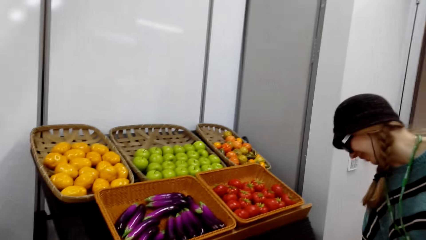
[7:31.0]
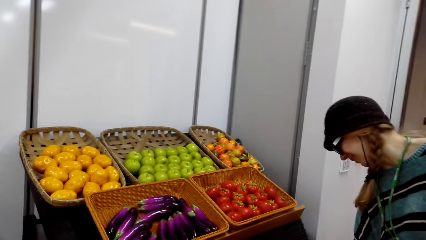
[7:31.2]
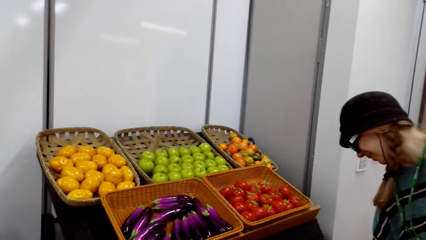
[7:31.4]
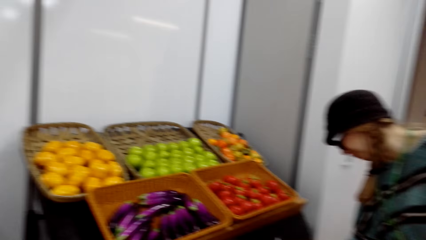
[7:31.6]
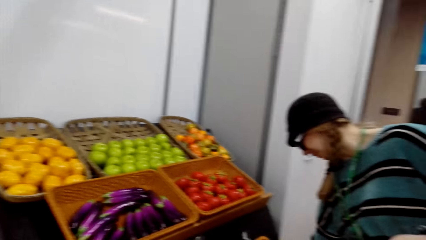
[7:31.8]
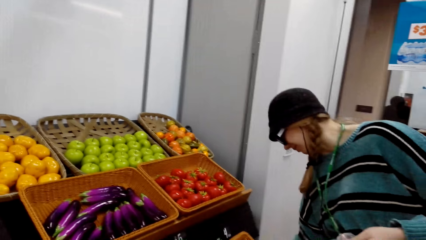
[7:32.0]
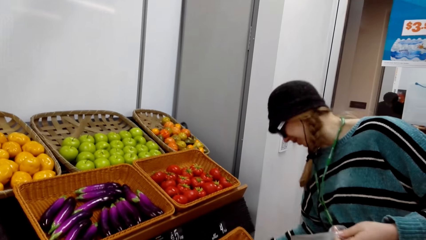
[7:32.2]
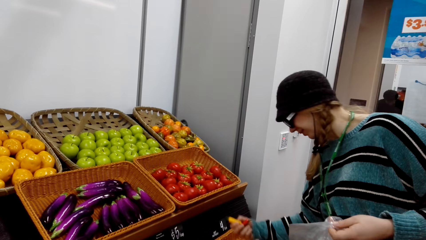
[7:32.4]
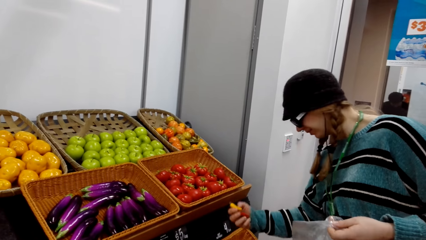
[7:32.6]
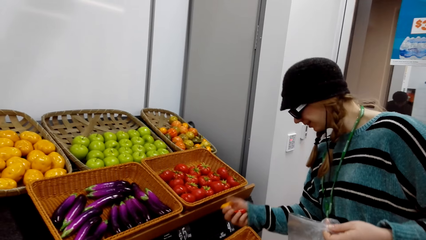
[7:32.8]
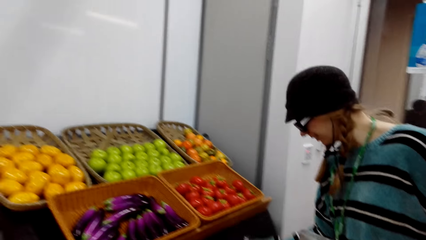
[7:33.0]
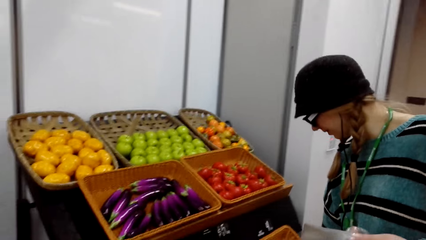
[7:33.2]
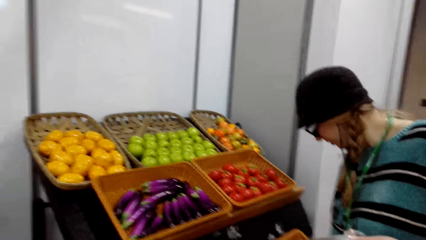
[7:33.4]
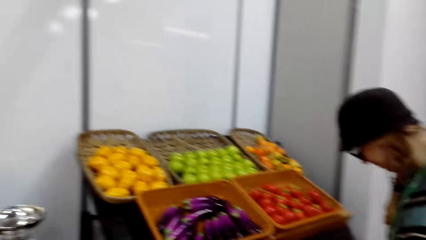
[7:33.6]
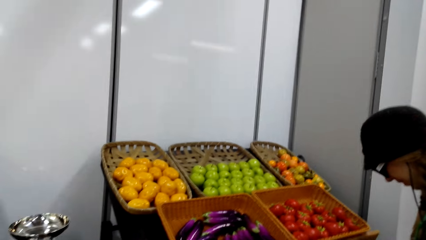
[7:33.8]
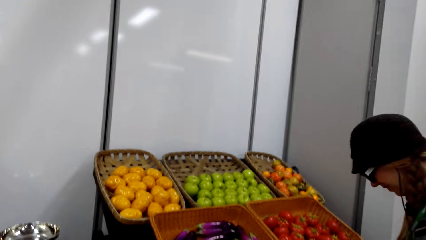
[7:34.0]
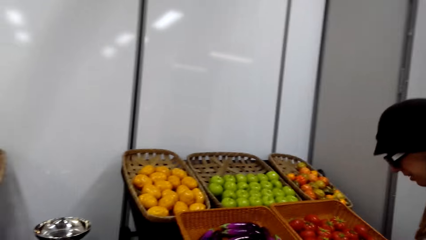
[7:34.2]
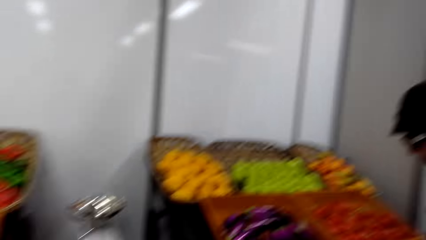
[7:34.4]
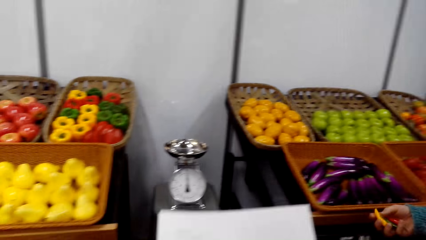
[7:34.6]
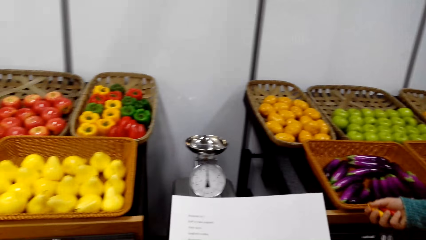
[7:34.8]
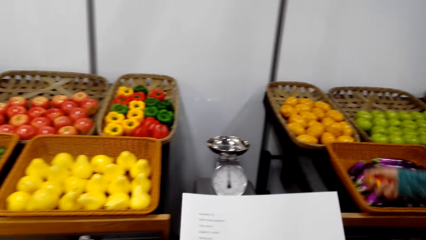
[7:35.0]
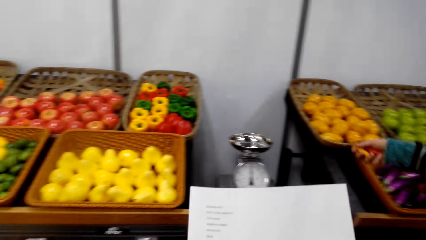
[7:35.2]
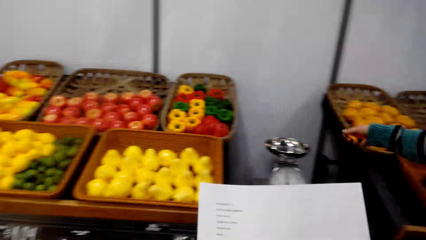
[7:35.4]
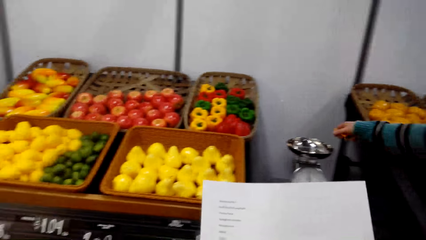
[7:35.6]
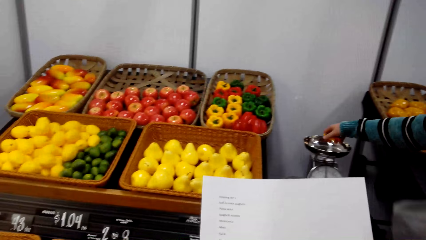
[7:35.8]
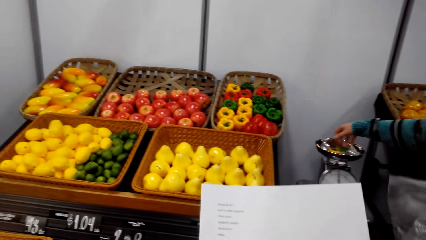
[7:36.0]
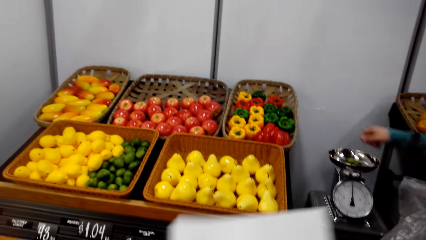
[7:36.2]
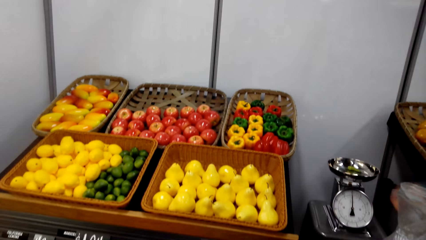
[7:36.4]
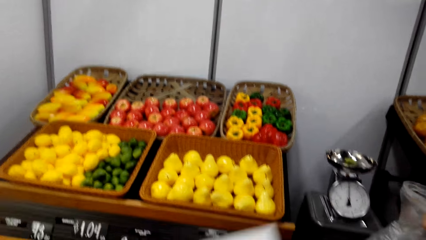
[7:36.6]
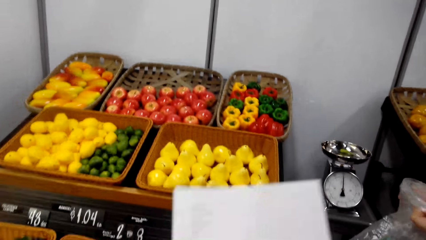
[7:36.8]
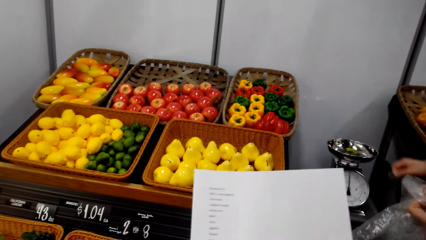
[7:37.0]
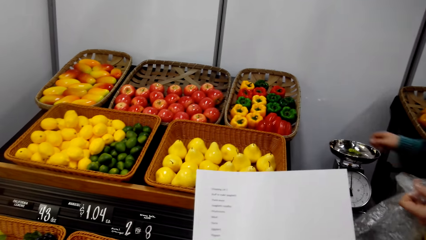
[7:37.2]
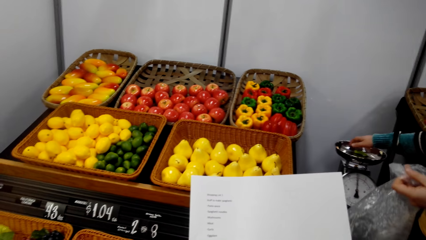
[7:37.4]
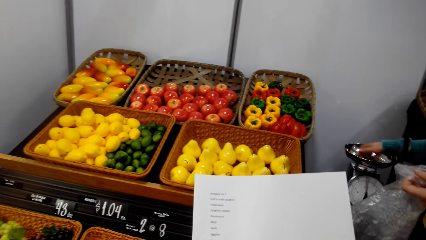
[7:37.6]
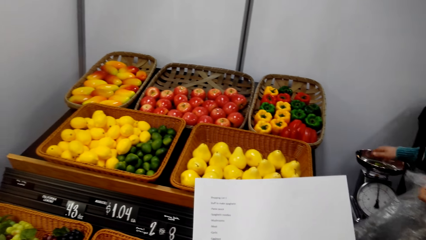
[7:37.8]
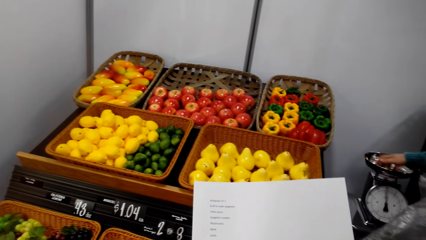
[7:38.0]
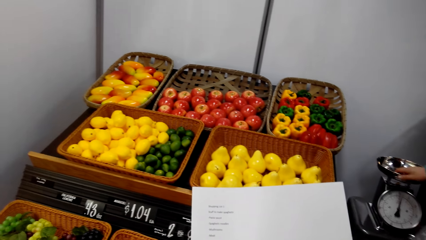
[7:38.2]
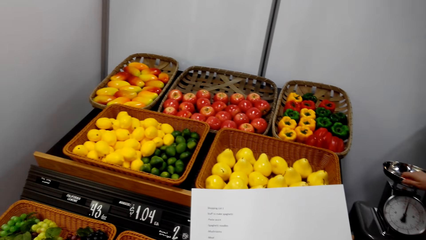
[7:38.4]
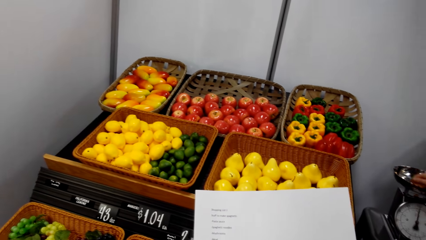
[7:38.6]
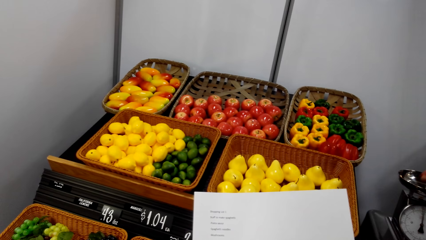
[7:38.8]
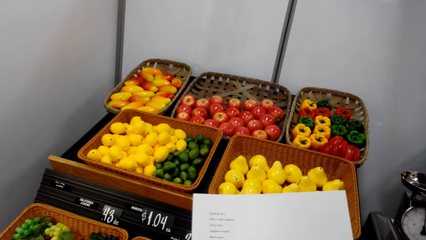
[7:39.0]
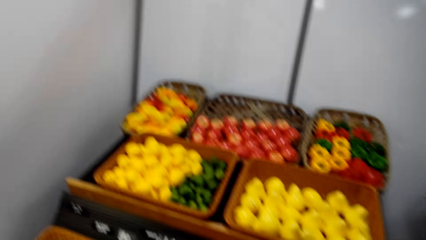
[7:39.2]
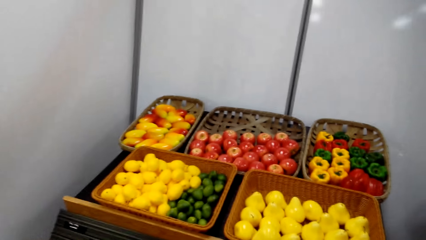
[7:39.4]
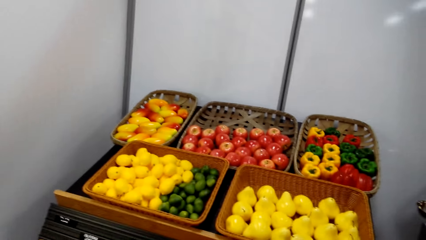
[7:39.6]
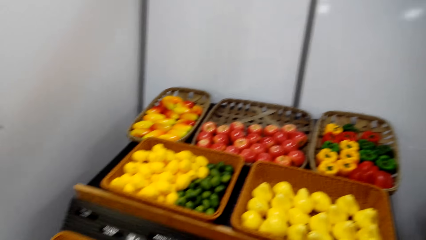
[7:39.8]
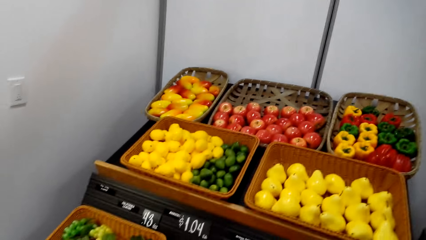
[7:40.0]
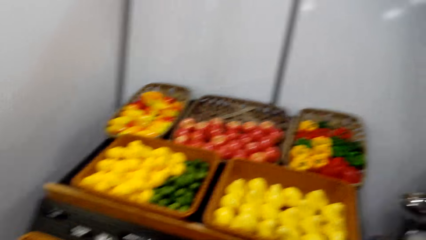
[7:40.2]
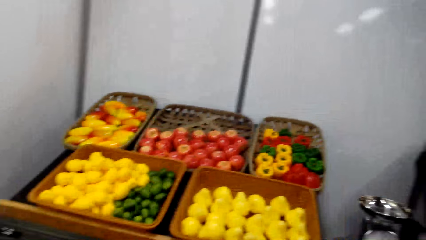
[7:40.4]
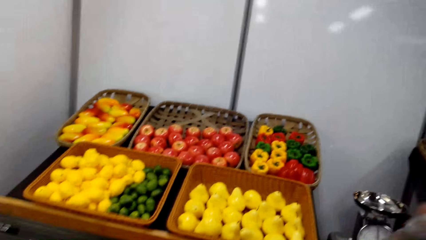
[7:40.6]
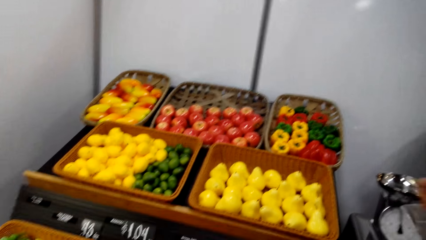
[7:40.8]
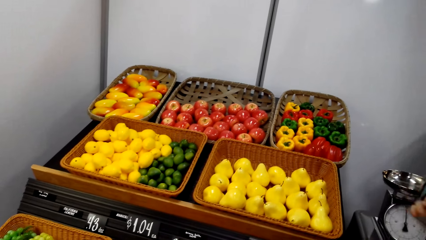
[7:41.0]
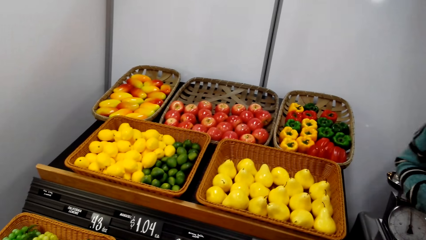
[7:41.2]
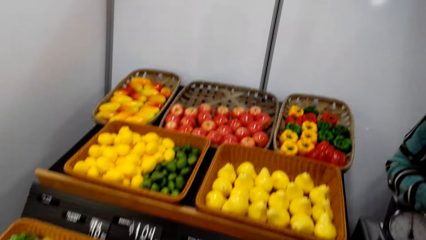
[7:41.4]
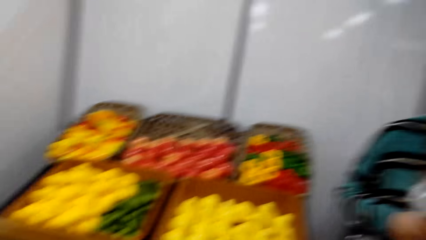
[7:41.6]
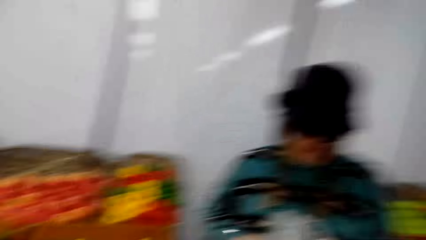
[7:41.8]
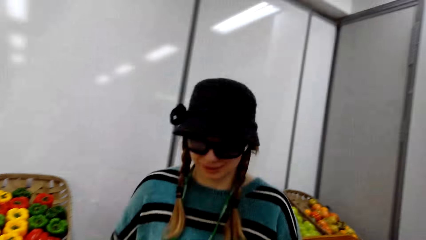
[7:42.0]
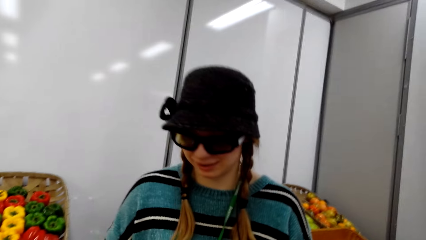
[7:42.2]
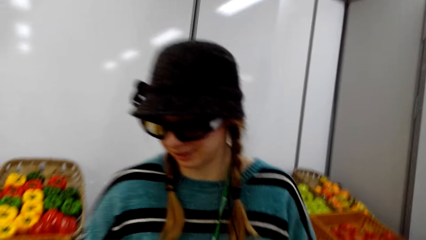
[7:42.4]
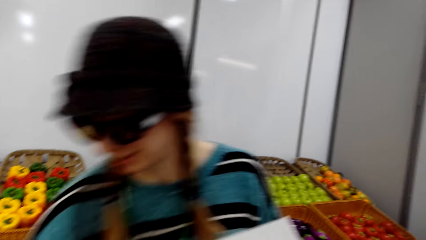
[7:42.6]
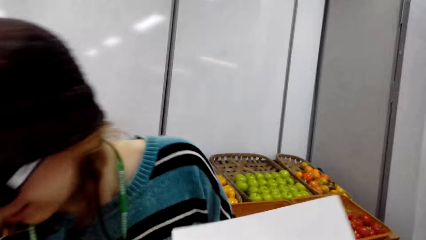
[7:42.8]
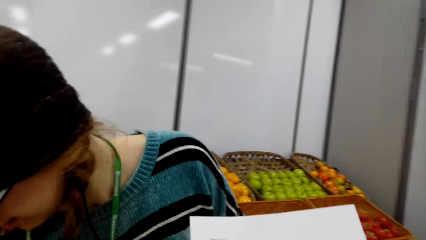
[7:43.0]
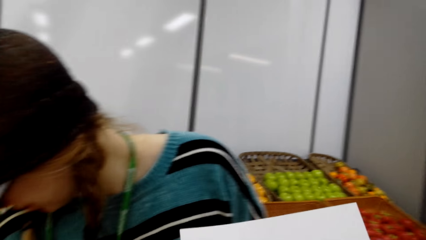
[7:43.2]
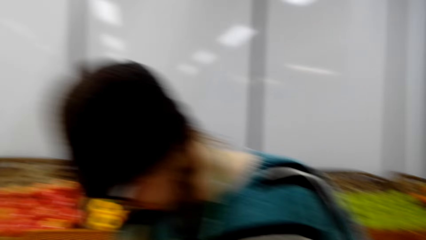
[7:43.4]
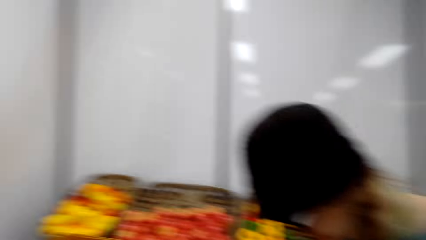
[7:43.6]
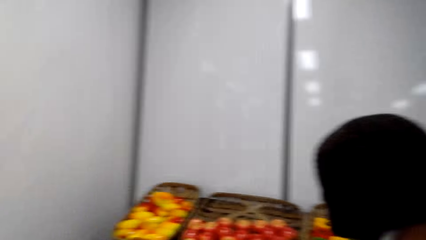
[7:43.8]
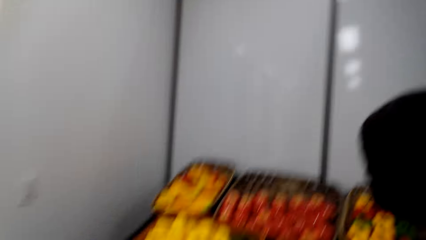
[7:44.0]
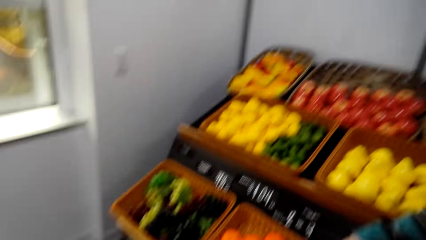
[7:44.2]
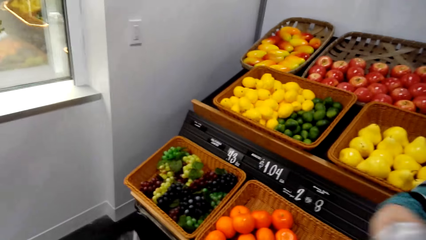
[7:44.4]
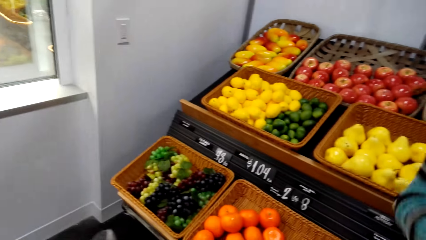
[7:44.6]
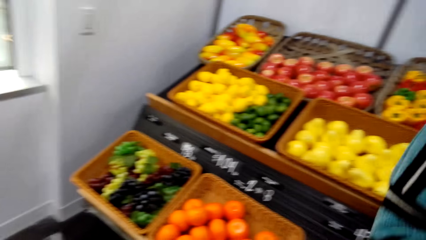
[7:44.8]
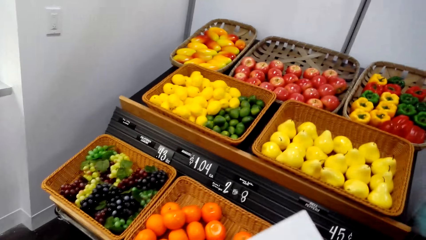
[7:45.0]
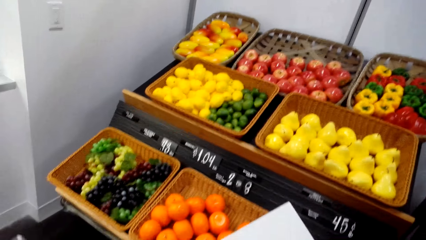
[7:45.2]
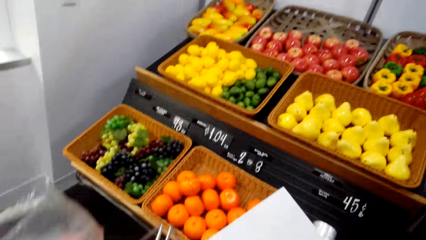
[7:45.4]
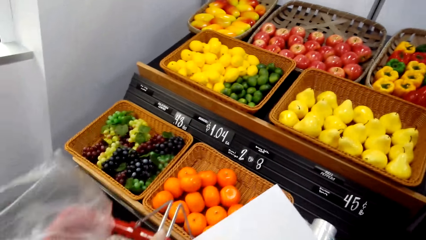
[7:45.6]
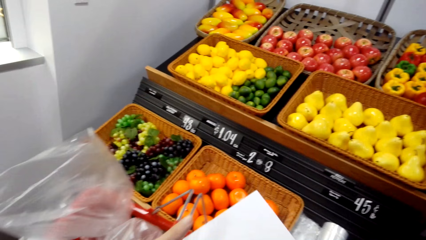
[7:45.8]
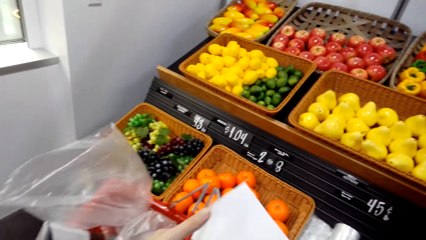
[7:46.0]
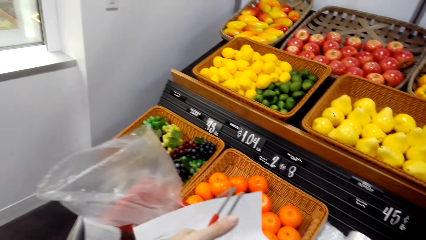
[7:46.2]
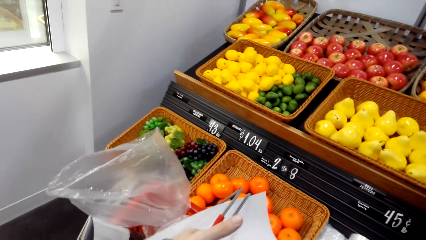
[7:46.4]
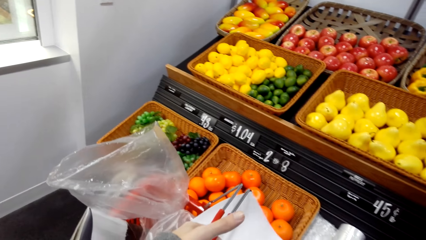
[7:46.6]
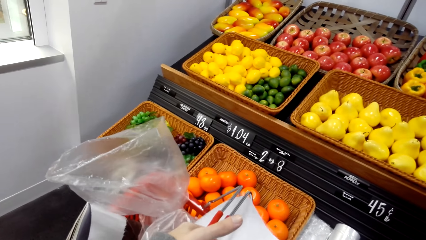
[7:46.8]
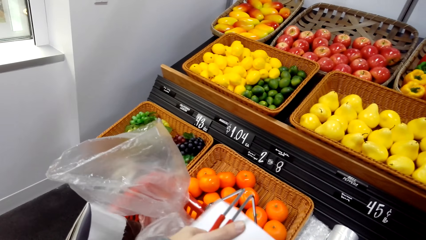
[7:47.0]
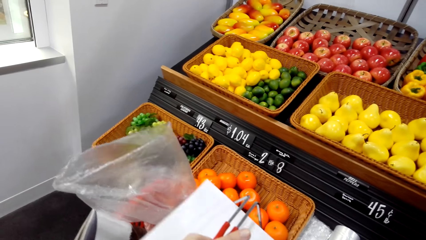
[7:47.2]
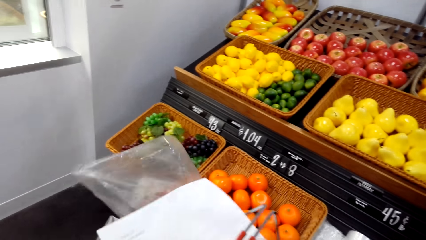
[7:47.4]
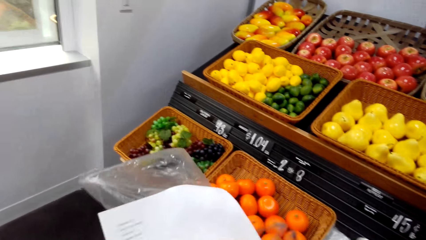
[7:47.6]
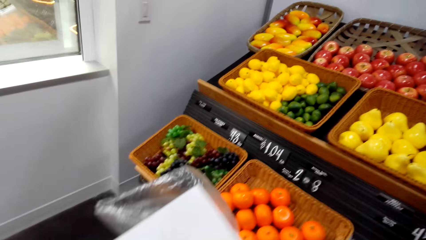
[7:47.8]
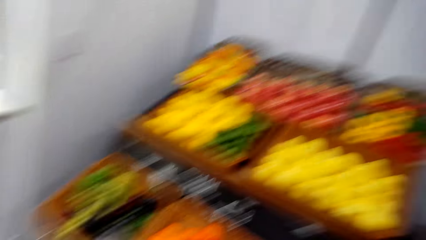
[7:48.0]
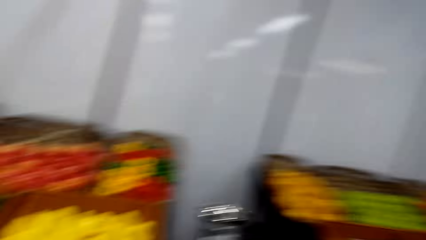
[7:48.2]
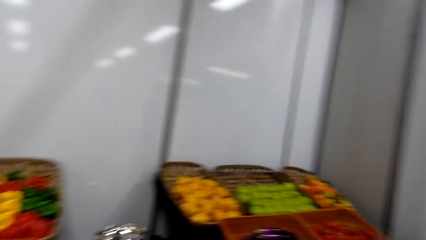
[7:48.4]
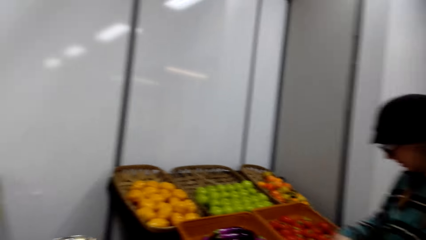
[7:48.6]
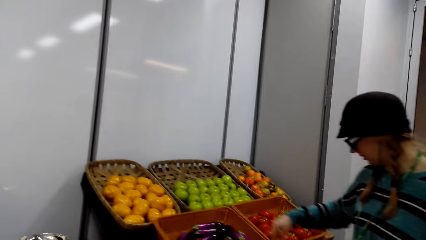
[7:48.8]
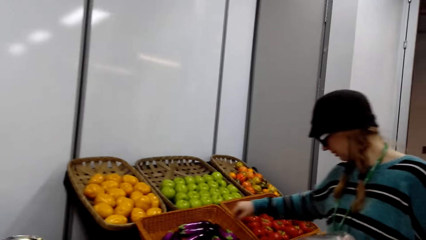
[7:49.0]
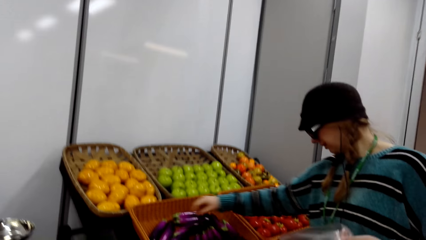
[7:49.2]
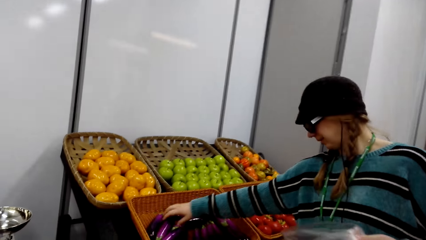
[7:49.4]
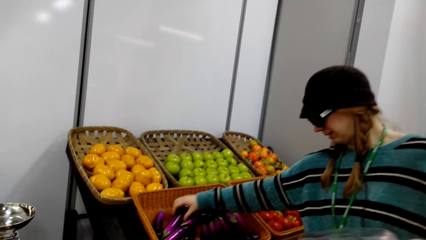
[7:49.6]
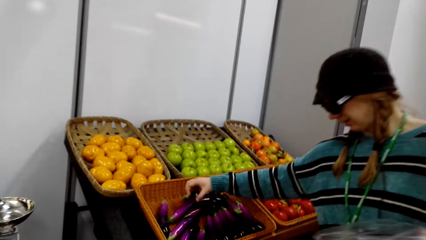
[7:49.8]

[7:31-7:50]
A woman picks the pepper. The camera wearer converses. The woman puts the pepper on the weigh scale. The camera wearer reads on the shopping list. The woman picks the pepper from the scale. The woman picks the fruit and puts the fruits in the polythene bag. The camera wearer puts the list in the shopping basket.
